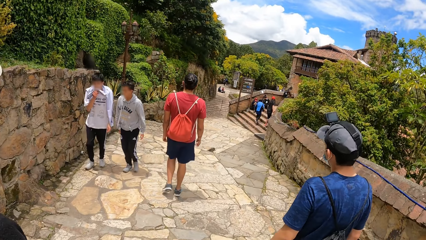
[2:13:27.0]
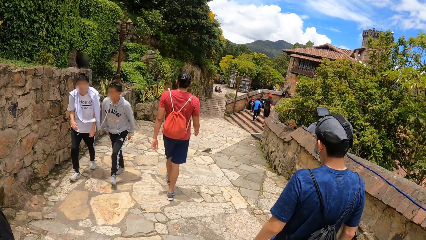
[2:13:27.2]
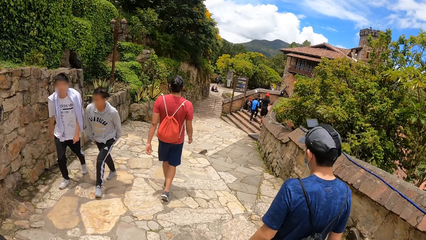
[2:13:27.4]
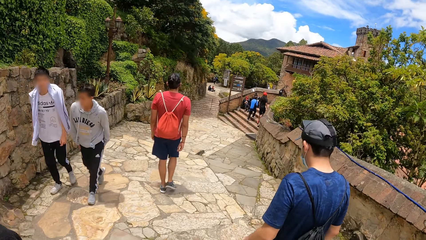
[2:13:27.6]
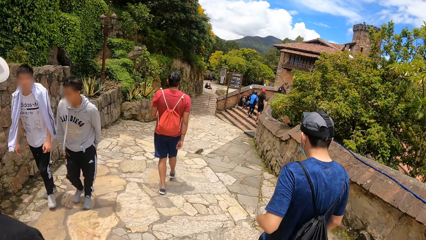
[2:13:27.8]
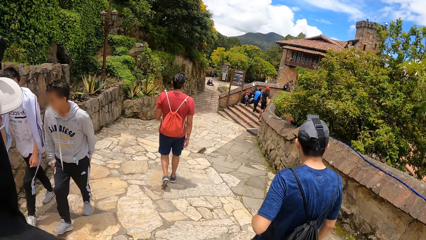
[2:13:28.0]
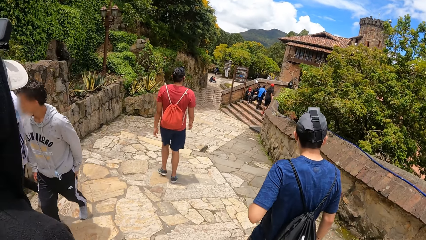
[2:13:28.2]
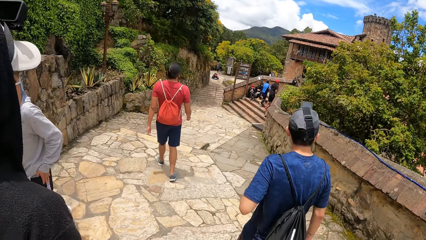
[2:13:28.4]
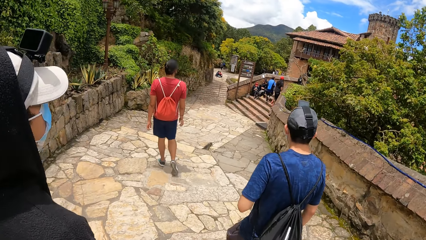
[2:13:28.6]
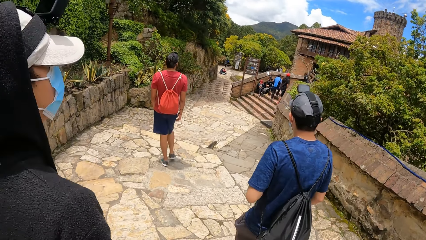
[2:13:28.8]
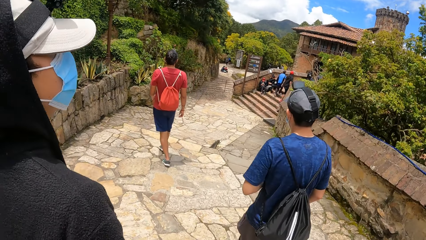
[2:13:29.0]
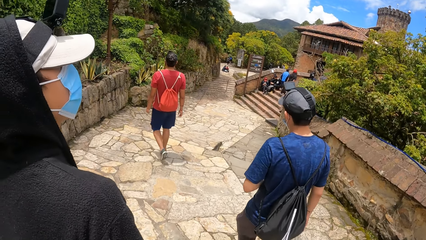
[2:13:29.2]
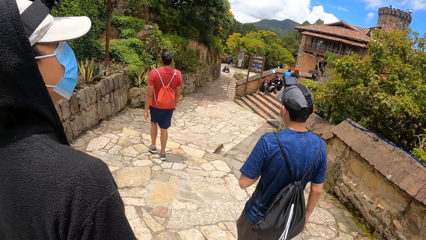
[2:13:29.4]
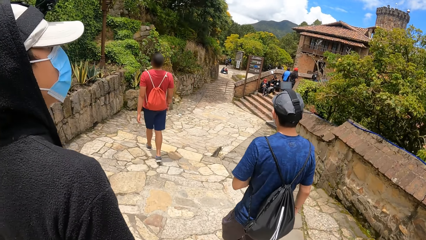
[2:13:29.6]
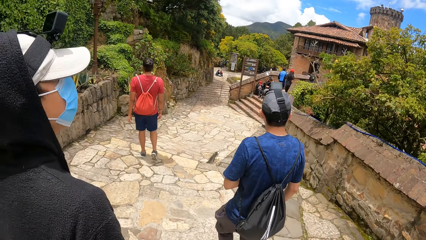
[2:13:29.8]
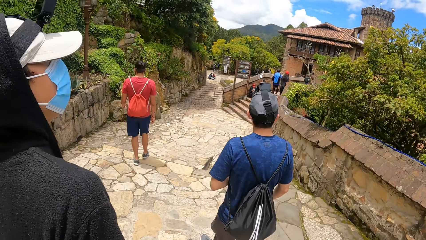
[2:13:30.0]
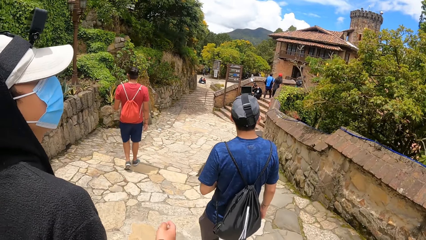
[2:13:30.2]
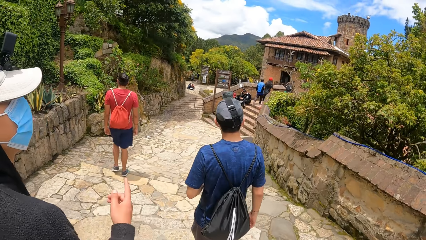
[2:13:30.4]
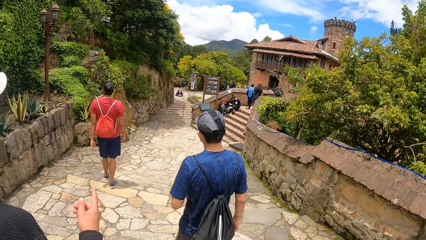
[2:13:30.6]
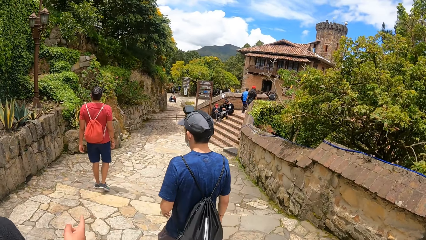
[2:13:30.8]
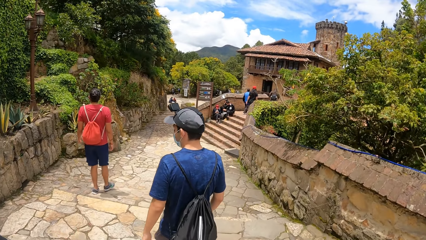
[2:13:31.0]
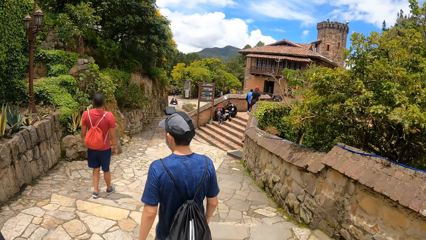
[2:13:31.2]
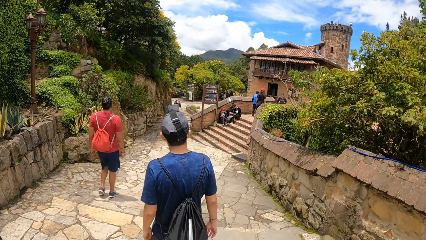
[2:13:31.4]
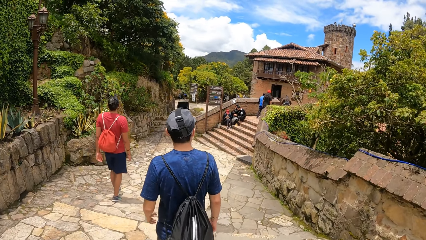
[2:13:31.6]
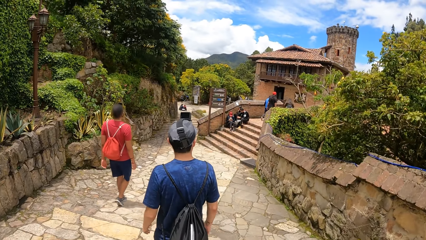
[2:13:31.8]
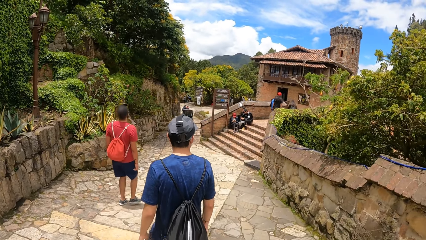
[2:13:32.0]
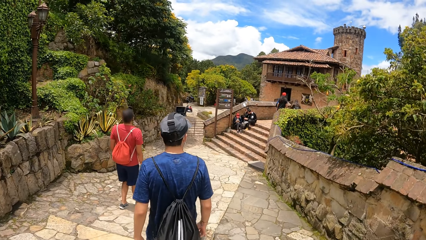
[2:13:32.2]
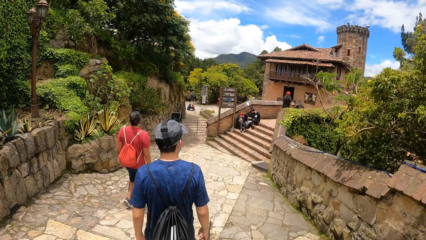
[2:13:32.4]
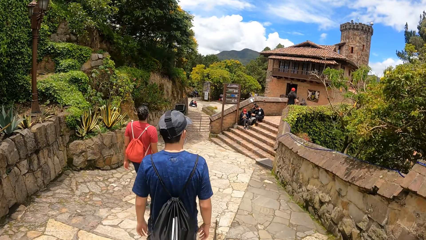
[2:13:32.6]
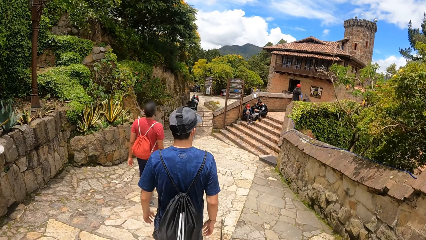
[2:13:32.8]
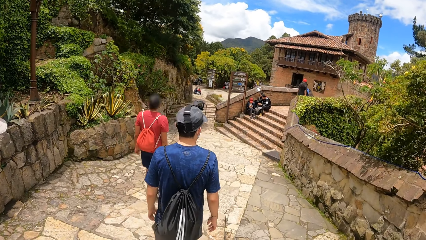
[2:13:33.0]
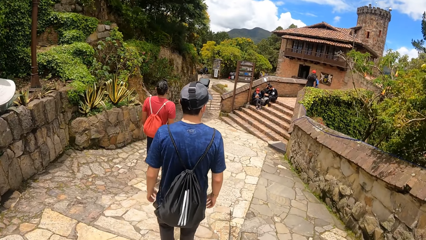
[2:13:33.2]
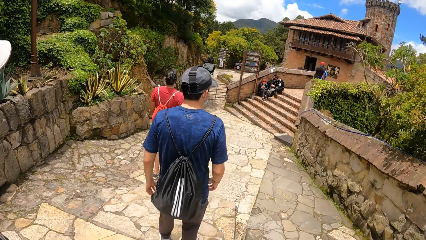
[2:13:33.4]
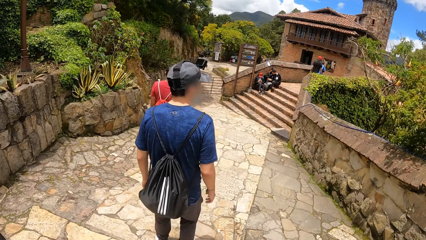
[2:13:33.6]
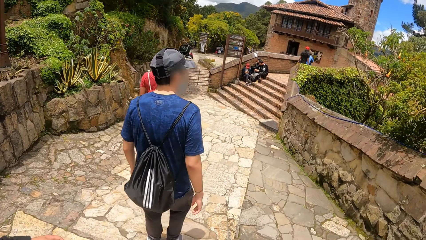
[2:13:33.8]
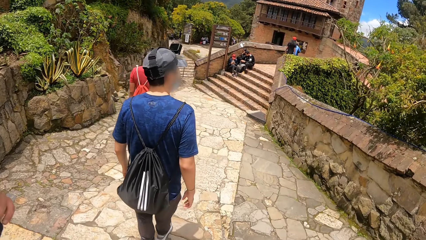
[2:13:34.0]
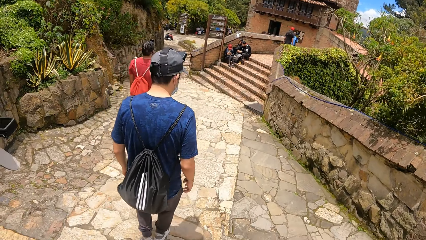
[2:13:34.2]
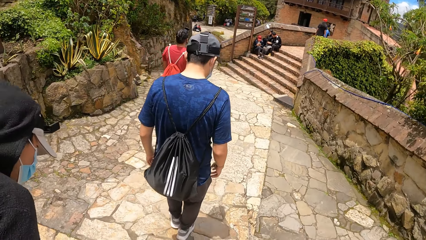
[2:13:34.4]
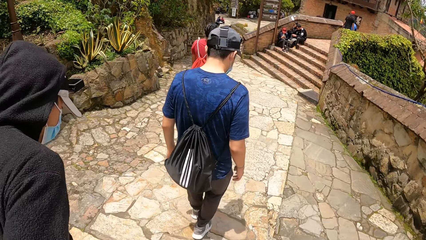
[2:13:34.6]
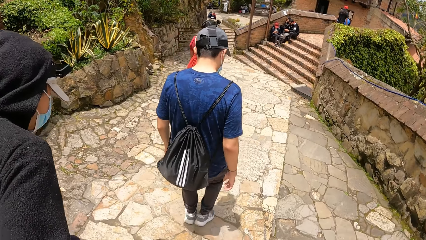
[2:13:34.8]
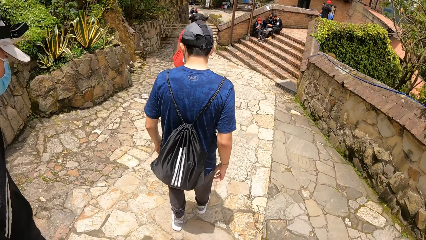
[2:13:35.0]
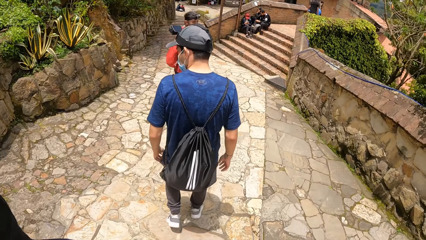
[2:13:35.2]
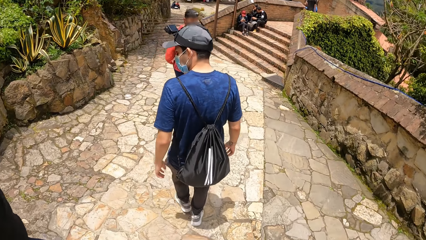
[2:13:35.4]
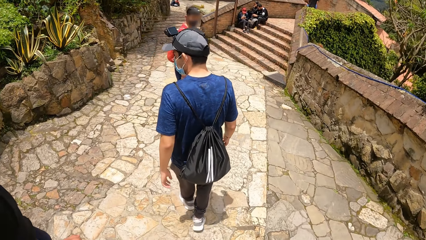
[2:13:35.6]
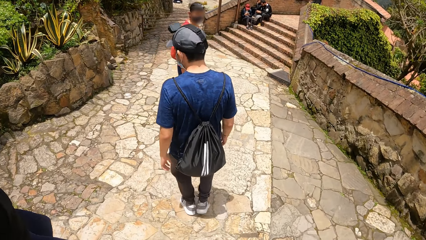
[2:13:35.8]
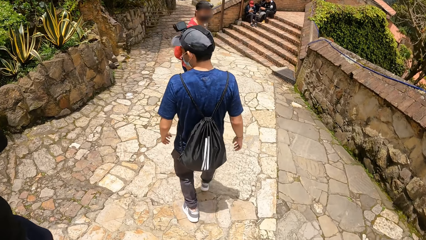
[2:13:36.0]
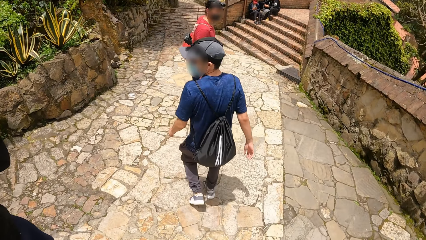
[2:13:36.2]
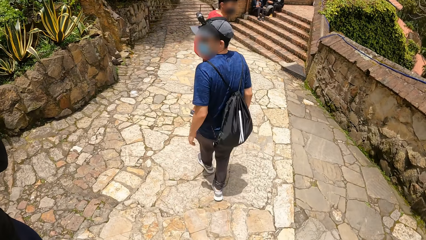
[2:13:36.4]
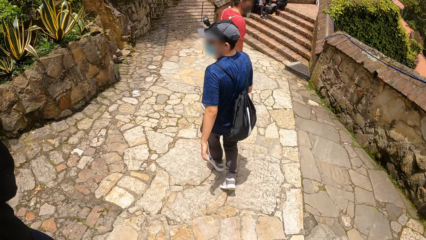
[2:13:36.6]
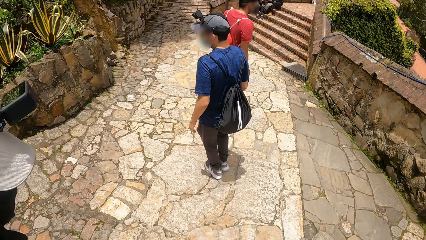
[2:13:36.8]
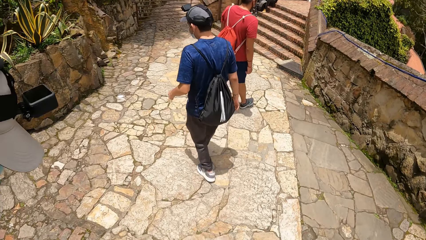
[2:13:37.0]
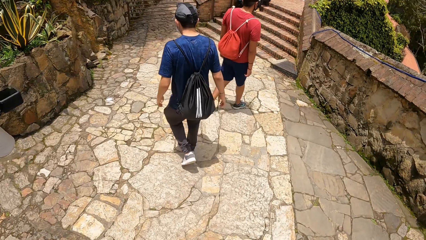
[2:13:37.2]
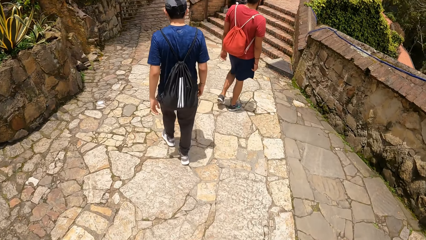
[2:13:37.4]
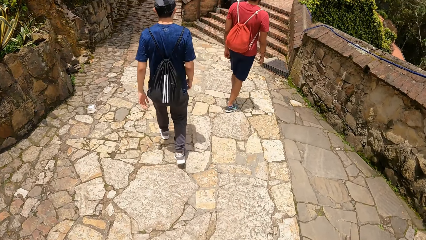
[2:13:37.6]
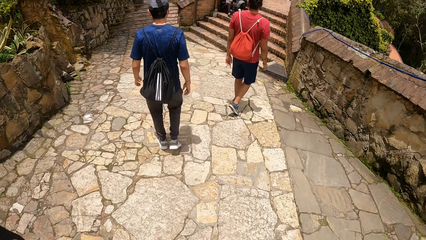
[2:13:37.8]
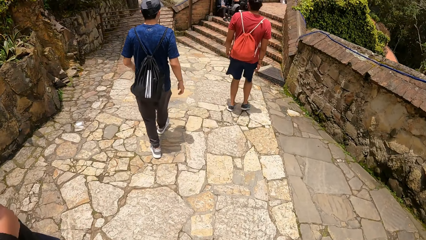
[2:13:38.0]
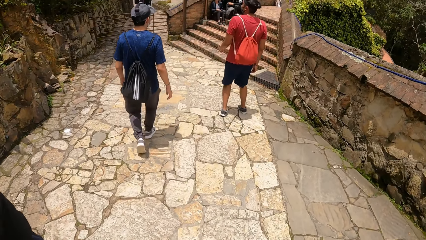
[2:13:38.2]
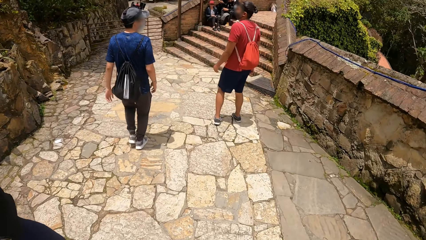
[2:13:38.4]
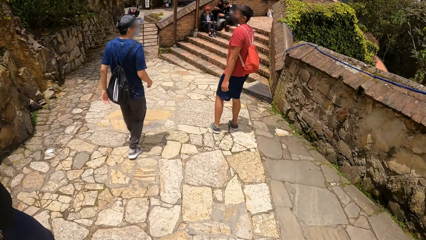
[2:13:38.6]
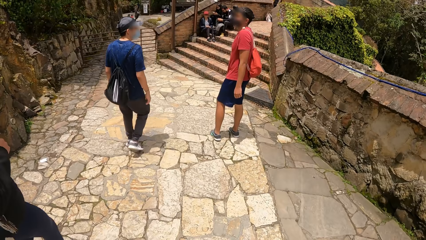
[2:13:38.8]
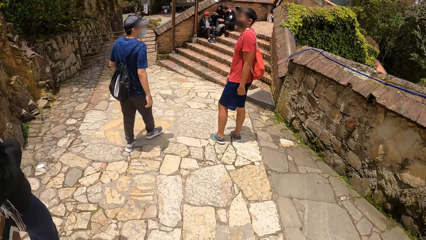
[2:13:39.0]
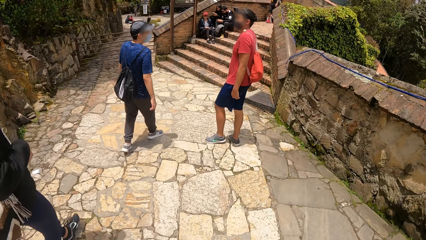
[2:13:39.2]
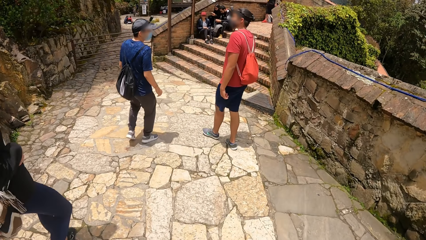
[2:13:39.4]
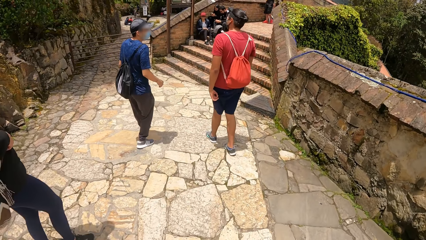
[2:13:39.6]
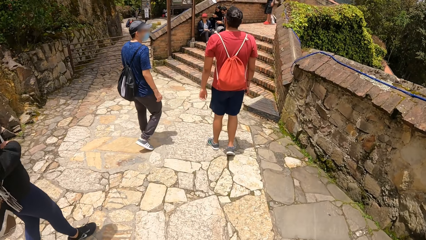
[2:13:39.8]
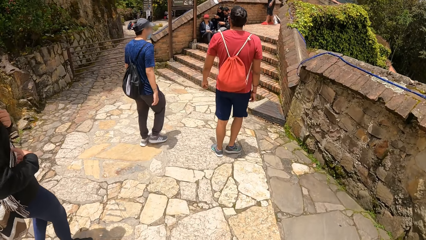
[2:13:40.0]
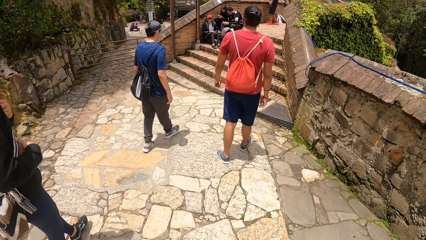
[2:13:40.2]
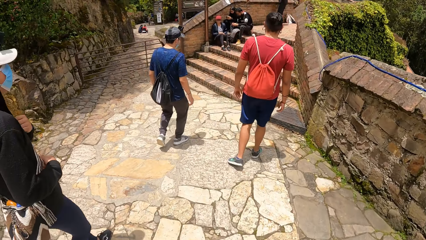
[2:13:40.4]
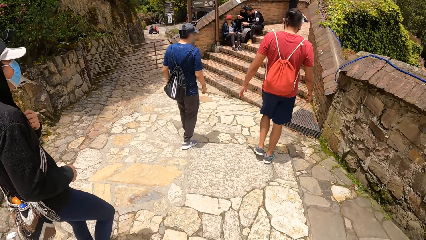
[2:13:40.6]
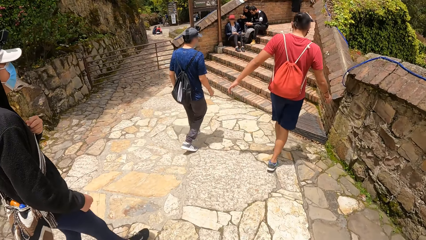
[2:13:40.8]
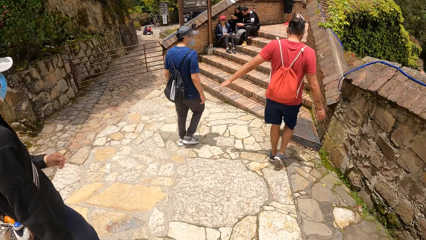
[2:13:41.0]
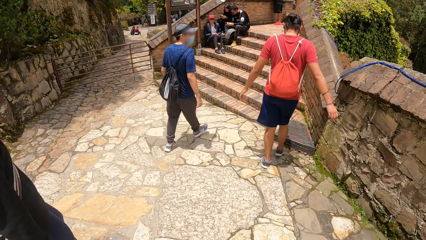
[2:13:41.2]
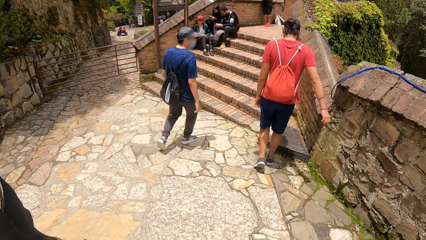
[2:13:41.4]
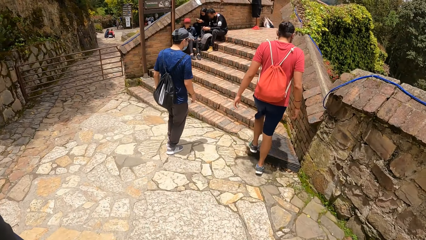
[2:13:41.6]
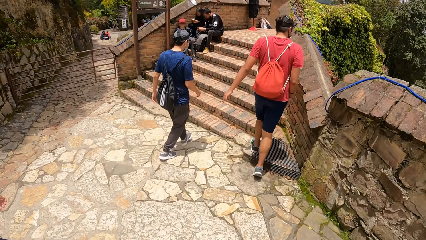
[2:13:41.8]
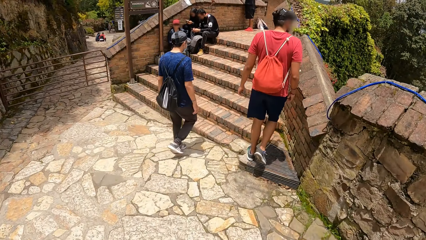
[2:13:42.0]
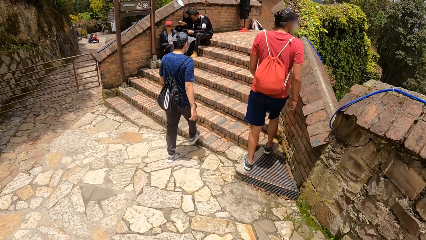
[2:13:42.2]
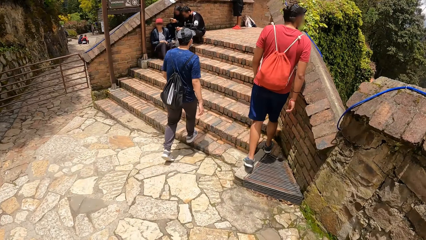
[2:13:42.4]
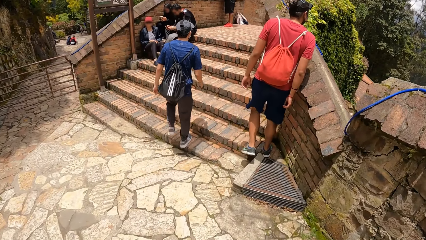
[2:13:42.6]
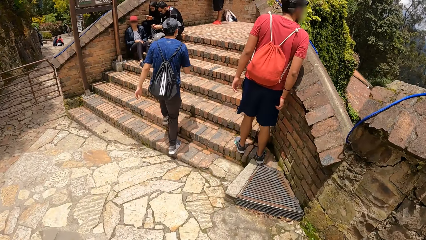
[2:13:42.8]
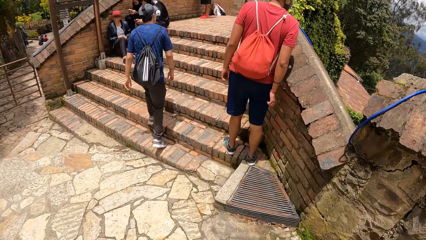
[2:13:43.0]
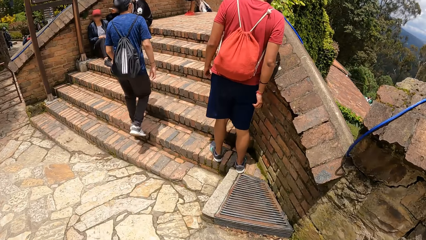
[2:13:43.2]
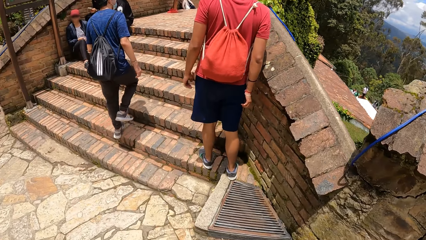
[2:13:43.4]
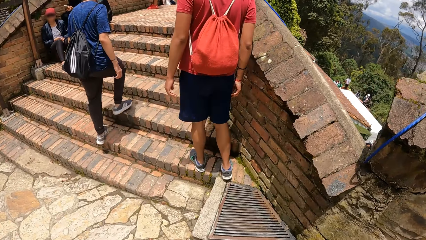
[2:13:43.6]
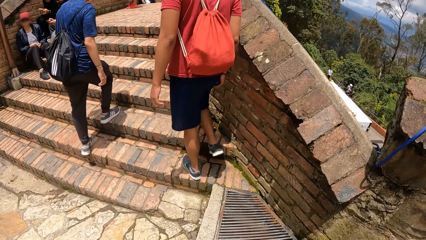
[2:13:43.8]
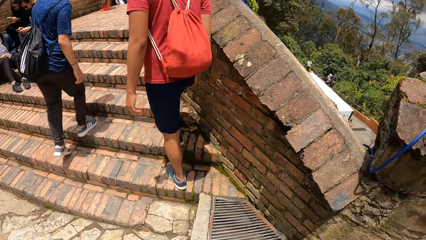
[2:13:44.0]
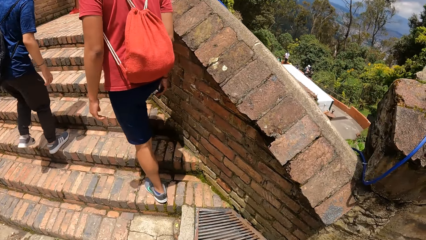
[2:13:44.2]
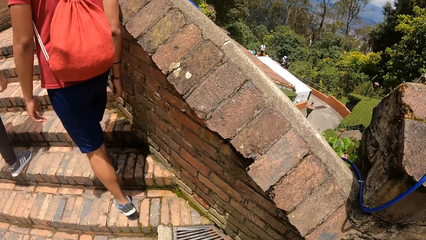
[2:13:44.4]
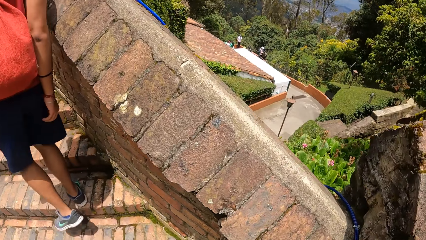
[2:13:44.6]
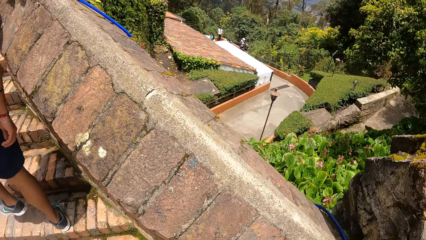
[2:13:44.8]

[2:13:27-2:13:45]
A man points with his right hand. The man moves his hand. The man and another man walk on the path. The second man turns, looks back and turns back. The second man looks at a third man. The third man looks at the second man. The third man walks on the road. The first man holds the bag with both hands. The third man climbs some stairs. The second man climbs the stairs.
